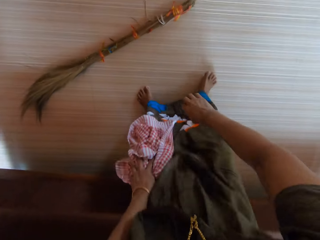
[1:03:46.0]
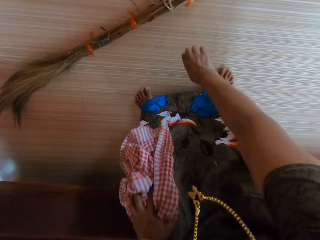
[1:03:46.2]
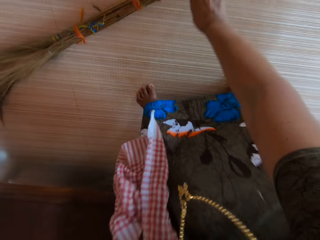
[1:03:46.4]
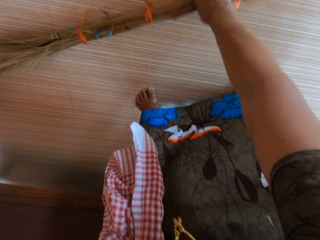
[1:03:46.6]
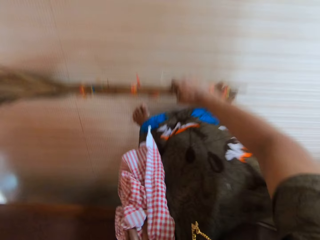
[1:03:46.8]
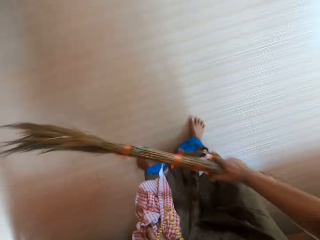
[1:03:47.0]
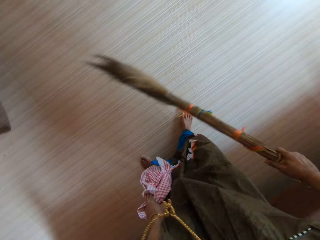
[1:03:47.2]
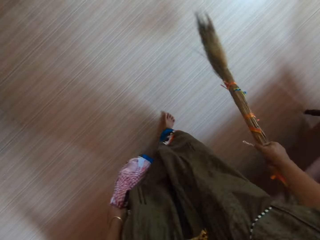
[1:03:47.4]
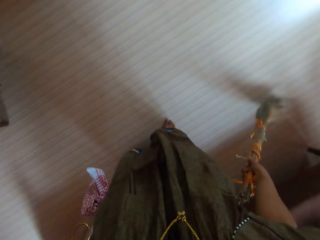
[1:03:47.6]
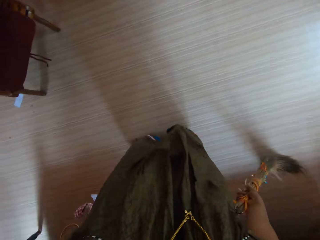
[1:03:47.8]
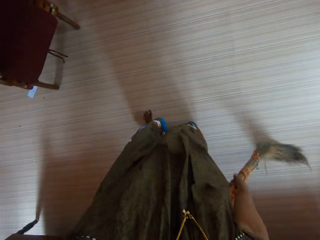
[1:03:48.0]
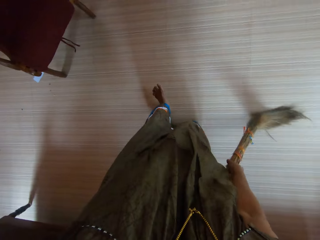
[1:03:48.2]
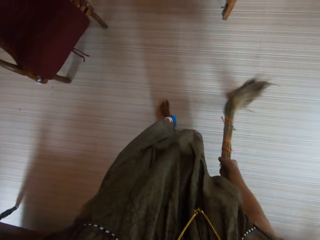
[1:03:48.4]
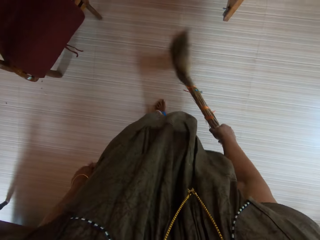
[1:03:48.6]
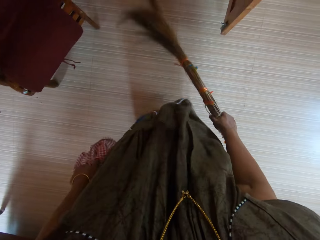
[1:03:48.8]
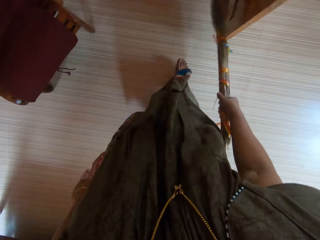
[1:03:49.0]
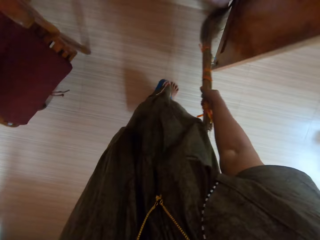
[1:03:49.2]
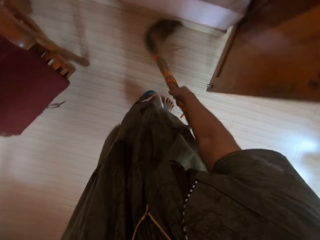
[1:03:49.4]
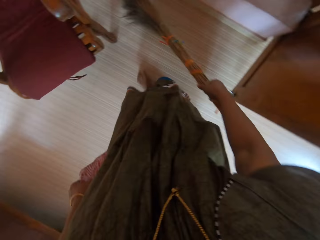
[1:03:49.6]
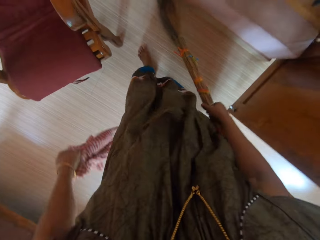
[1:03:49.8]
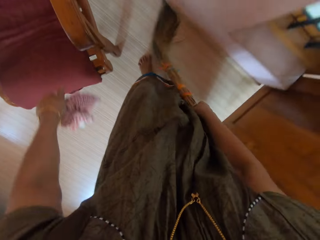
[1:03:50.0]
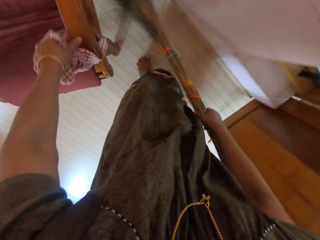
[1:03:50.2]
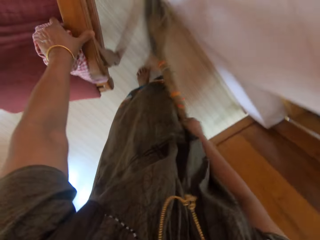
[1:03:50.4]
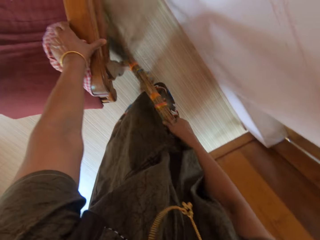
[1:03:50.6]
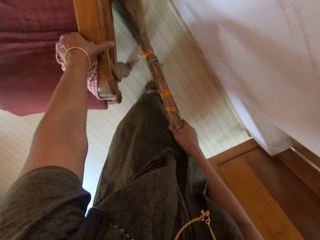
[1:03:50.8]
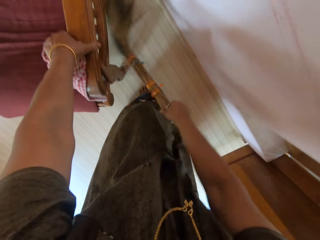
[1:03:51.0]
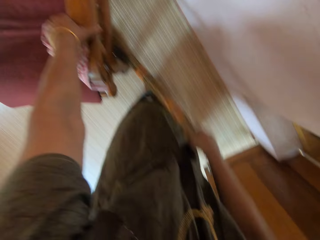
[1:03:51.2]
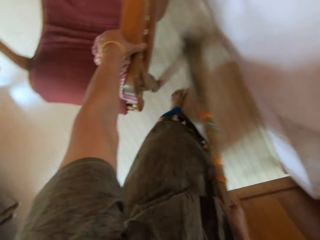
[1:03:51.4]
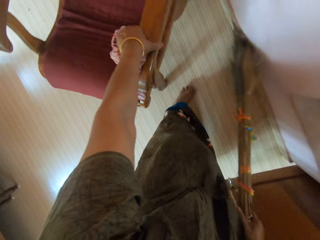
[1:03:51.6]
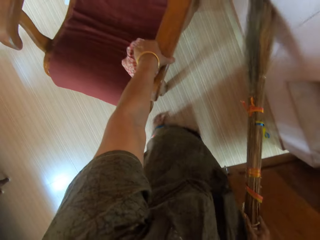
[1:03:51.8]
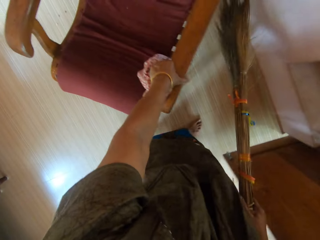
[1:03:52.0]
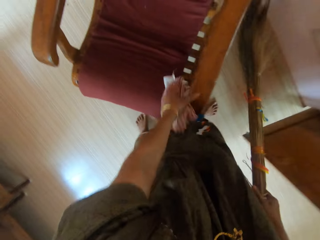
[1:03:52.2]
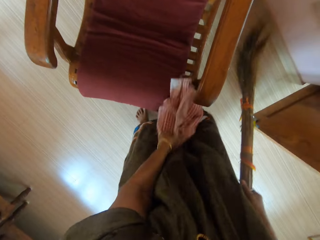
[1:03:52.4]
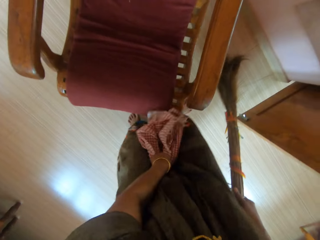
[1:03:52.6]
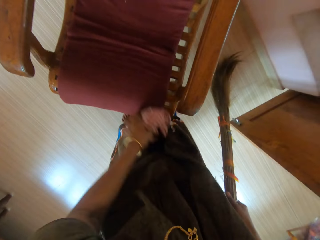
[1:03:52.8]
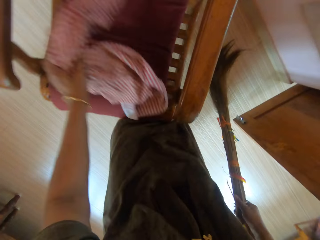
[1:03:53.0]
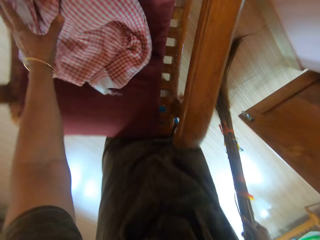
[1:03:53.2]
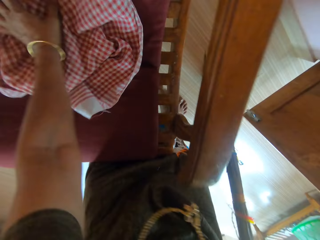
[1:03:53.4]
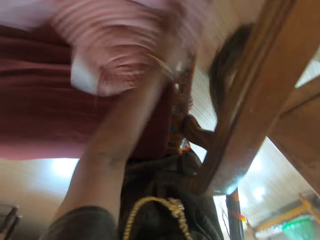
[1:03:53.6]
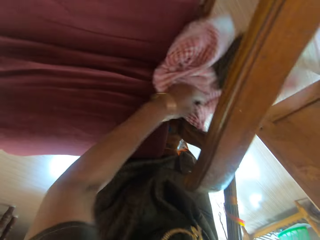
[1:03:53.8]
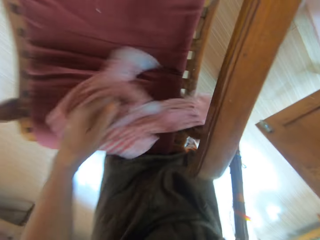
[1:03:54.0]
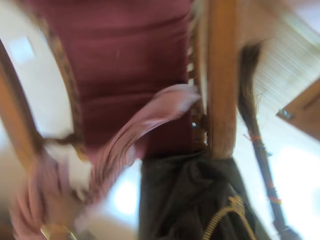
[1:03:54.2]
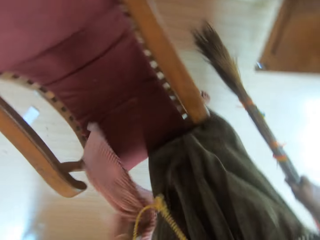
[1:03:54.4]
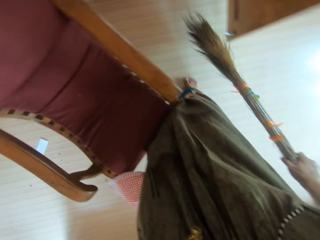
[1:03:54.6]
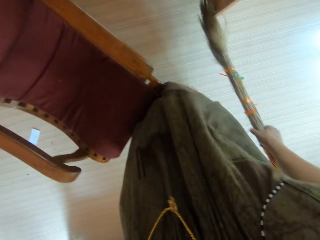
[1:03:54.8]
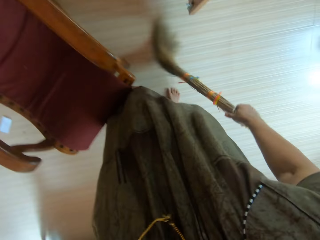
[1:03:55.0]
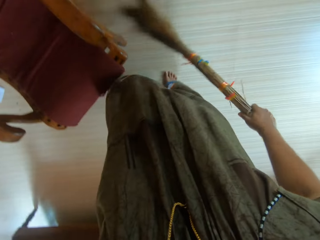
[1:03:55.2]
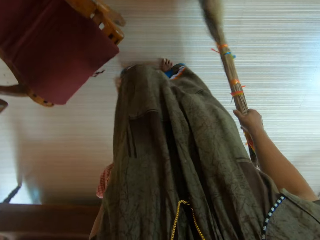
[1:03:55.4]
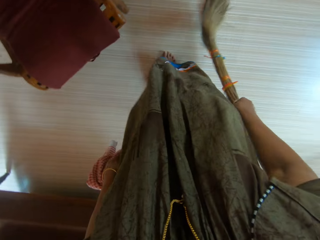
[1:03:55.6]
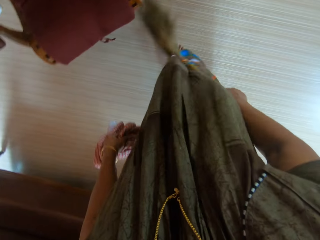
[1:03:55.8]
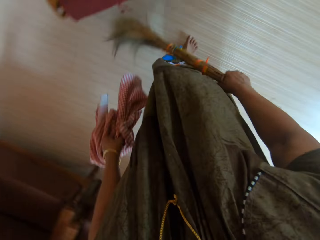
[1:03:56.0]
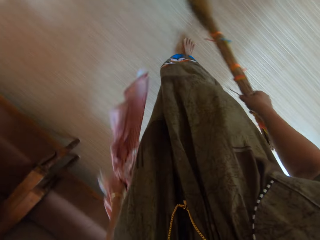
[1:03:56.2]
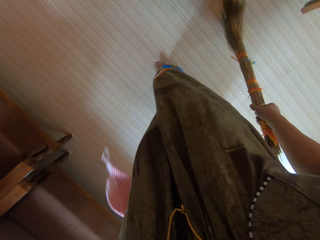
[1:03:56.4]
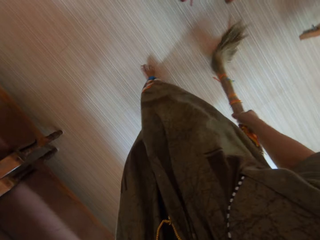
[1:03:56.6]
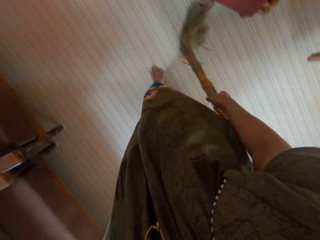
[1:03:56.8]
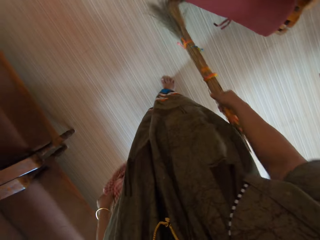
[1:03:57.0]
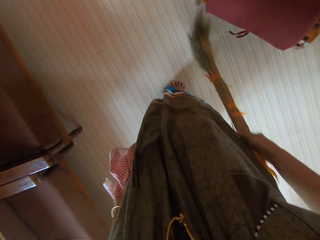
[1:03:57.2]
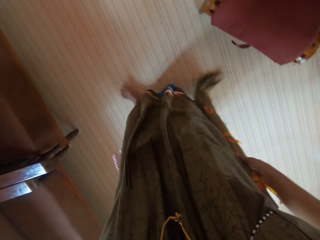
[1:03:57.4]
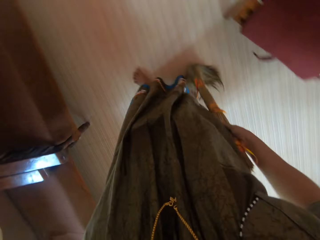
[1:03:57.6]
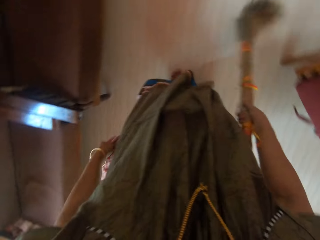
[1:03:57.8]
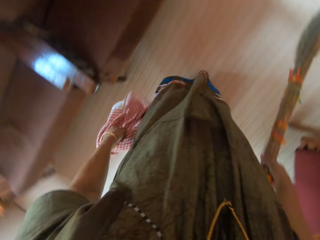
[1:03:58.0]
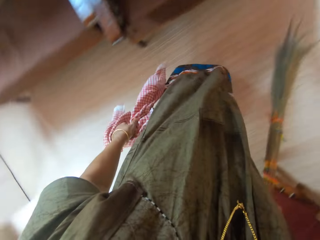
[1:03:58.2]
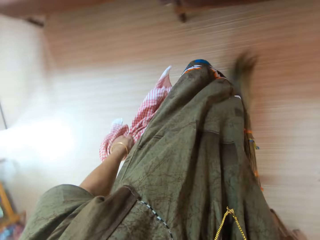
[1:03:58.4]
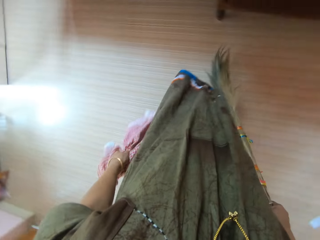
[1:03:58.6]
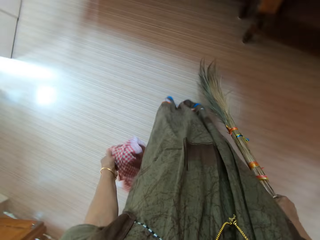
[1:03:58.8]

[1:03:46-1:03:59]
The camera wearer picks a broom from the floor with her right hand. She sweeps the floor with the broom. She moves a chair with her hand. She lifts the chair with her left hand. She drops the chair. She wipes the chair with the piece of cloth in her left hand. She sweeps the floor with the broom in her right hand.

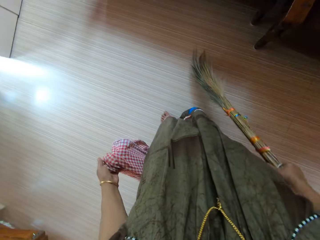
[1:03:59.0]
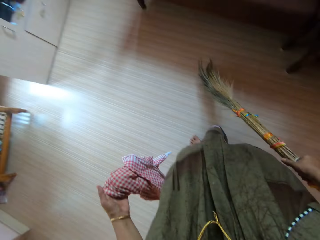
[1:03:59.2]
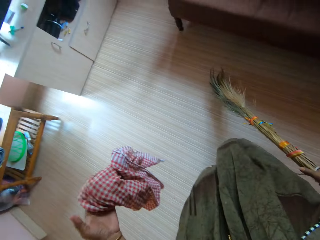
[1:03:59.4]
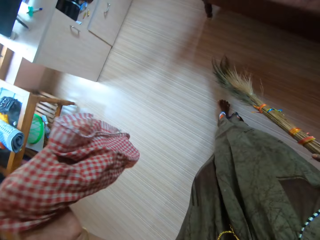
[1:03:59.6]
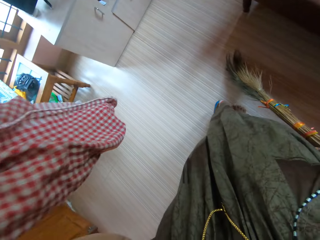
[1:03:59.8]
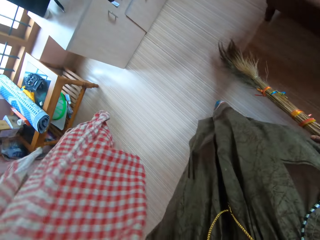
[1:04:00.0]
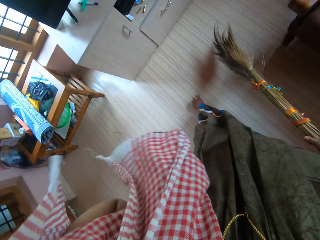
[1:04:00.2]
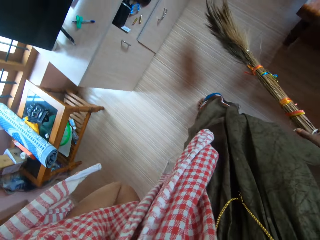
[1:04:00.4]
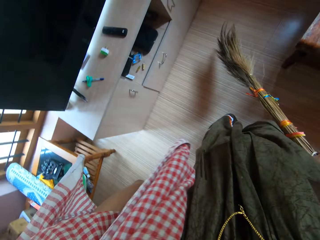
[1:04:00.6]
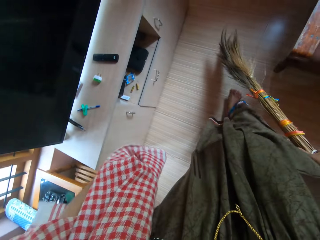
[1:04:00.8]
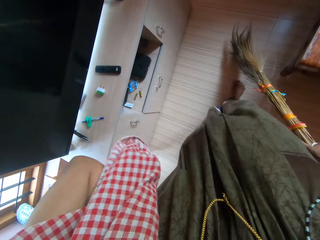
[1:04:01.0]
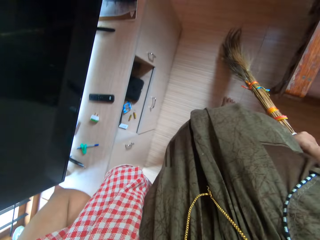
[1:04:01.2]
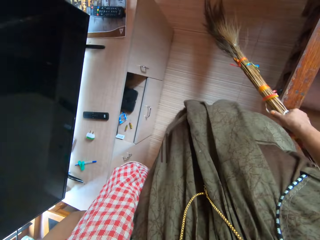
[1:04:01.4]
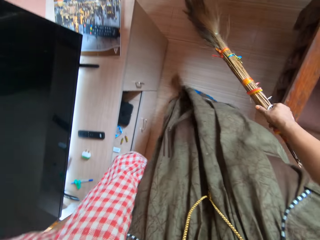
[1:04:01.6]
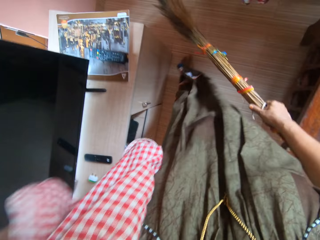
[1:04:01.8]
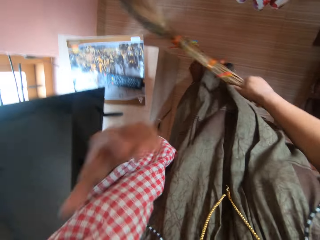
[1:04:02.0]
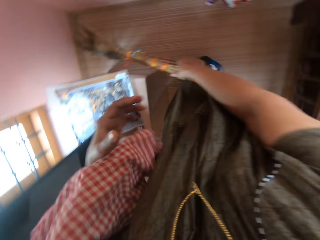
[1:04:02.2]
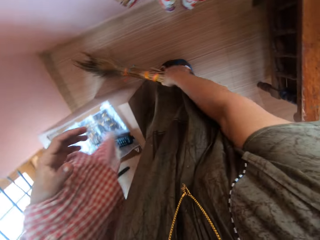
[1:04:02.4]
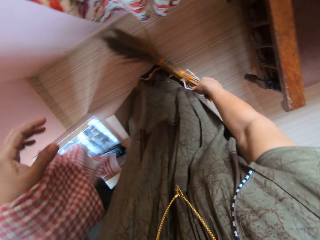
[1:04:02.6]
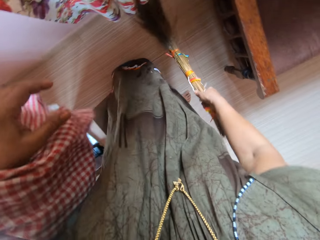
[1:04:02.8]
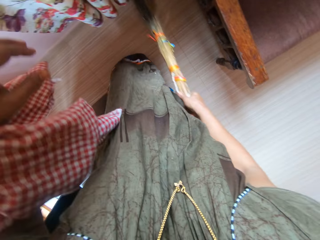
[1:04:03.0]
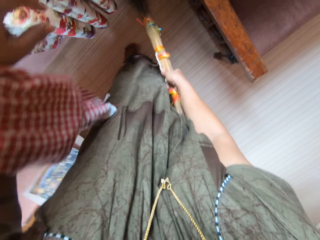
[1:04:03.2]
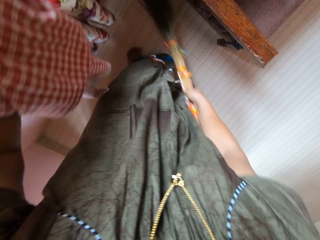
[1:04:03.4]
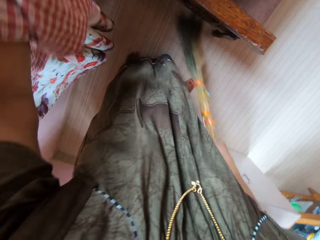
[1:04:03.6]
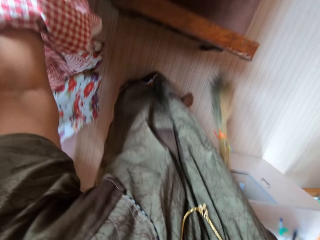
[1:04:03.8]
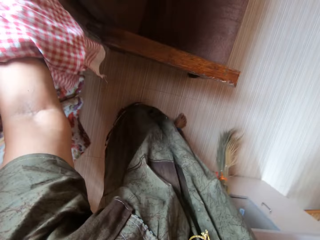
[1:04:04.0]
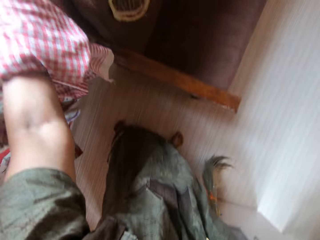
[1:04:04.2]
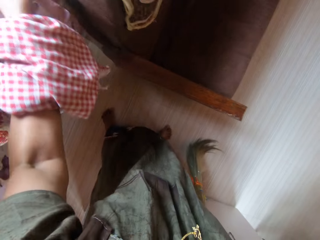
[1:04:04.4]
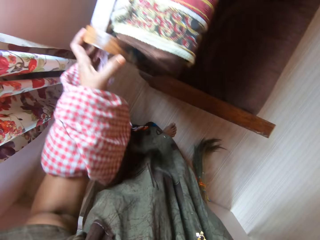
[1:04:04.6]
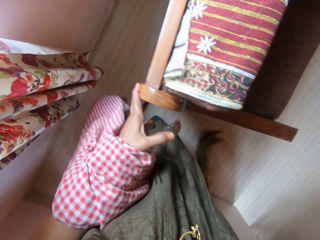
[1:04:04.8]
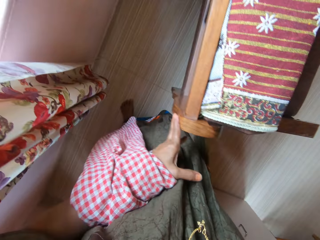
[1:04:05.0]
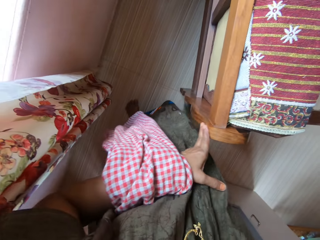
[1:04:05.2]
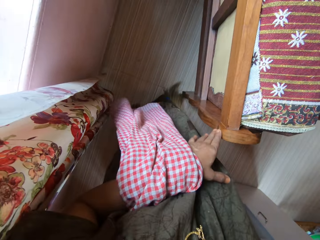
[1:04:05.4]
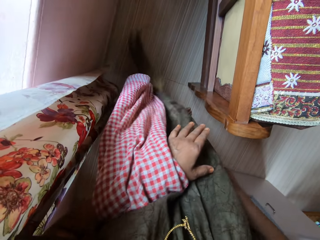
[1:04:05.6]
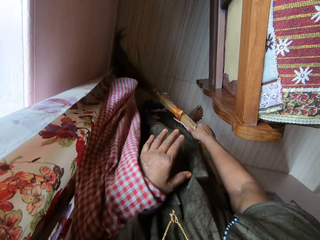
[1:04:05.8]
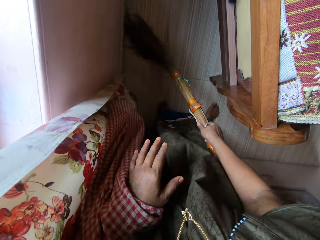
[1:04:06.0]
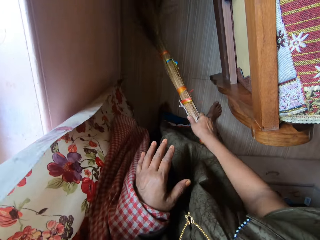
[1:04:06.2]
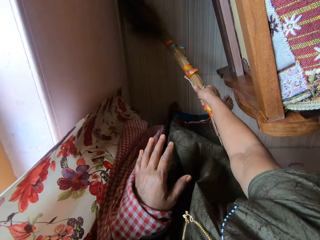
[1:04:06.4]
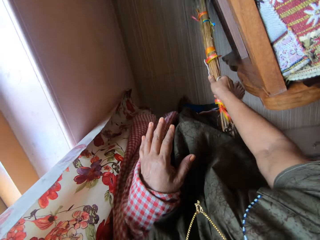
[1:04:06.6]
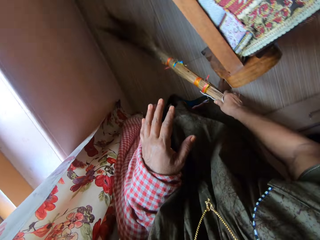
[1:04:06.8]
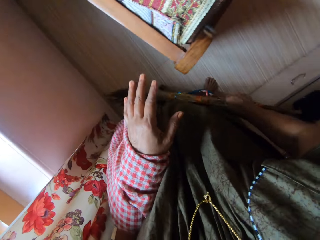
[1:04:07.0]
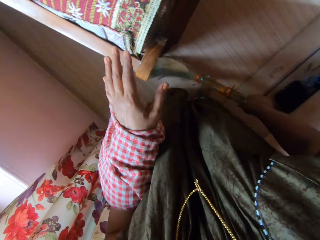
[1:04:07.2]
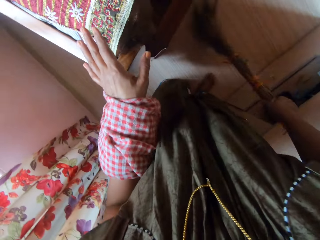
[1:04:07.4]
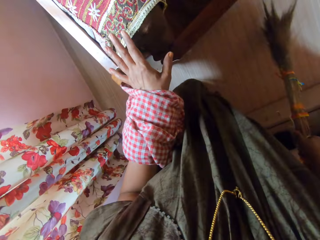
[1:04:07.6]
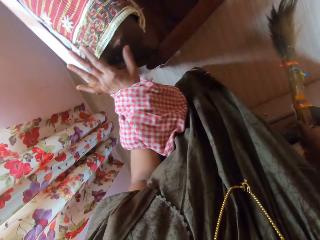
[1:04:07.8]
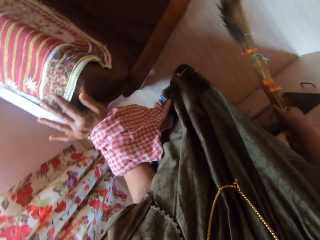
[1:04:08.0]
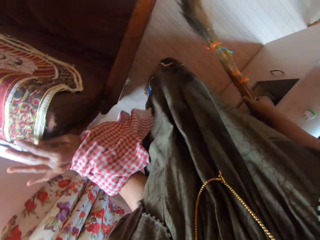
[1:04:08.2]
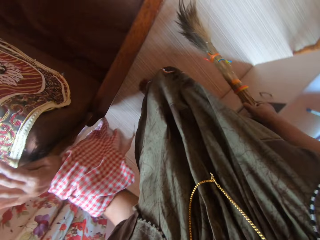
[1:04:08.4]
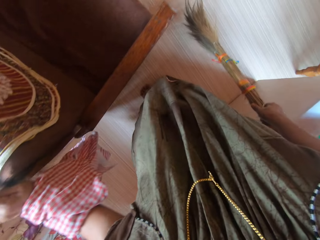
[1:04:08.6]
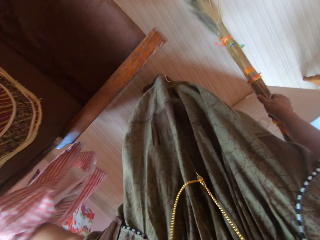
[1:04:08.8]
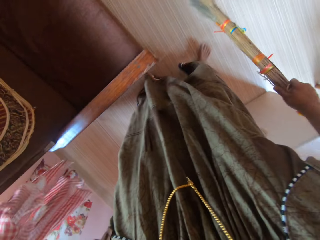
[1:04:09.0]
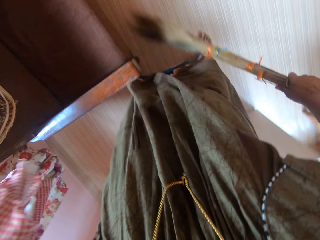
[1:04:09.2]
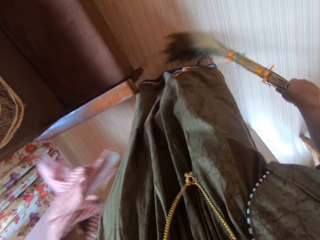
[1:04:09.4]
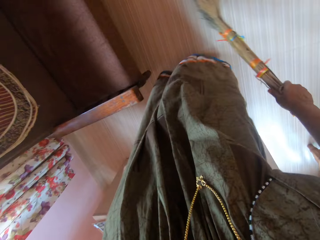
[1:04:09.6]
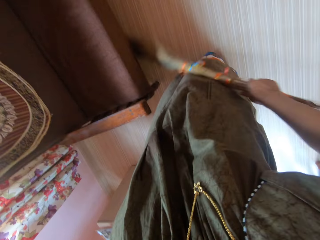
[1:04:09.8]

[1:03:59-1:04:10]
The camera wearer shifts a chair away from the wall with her left hand. She sweeps the floor with the broom. She moves the chair back against the wall with her left hand. She sweeps the floor with the broom.
